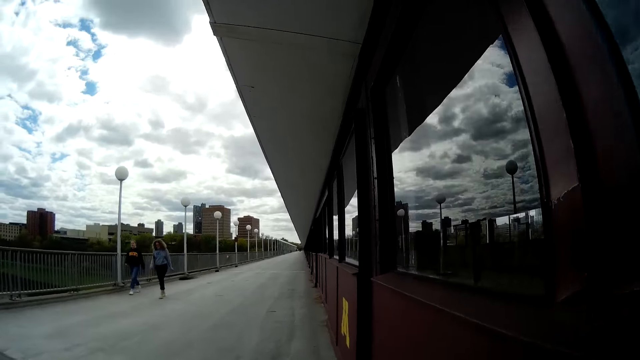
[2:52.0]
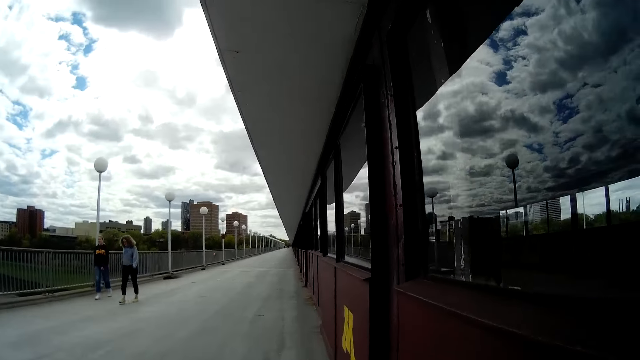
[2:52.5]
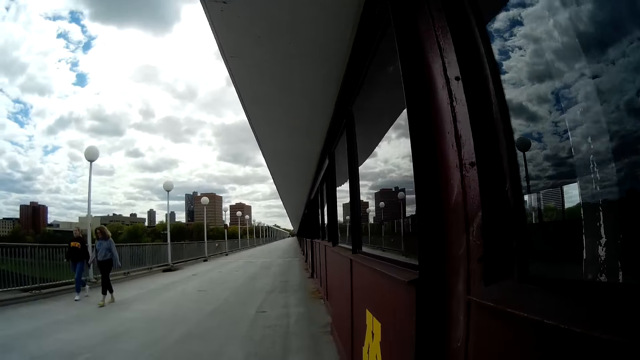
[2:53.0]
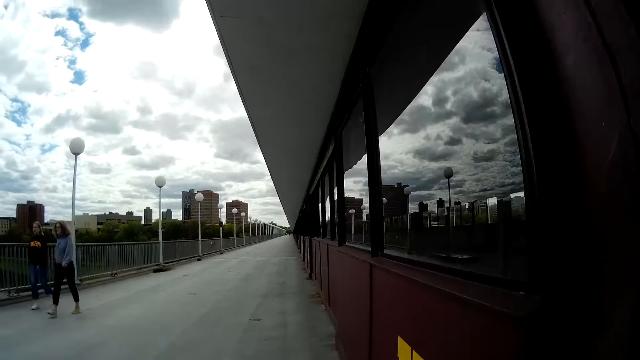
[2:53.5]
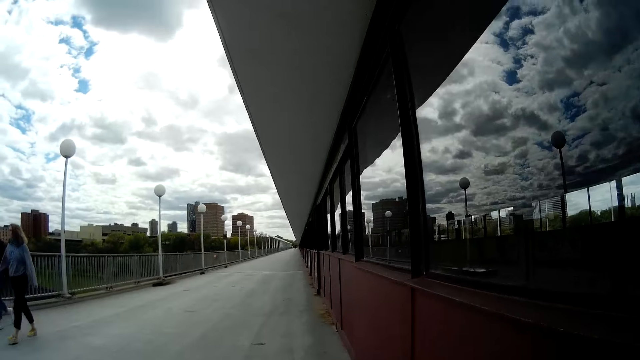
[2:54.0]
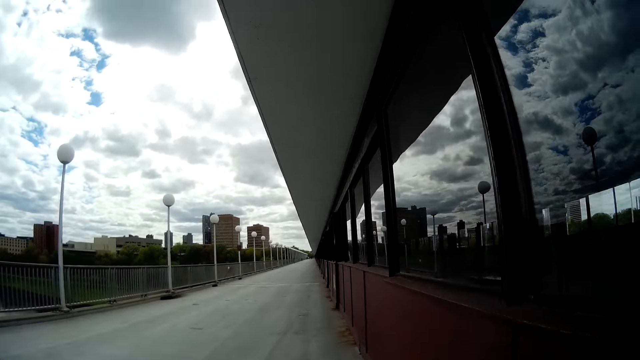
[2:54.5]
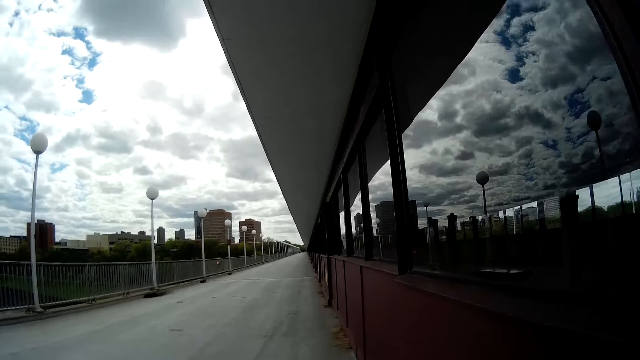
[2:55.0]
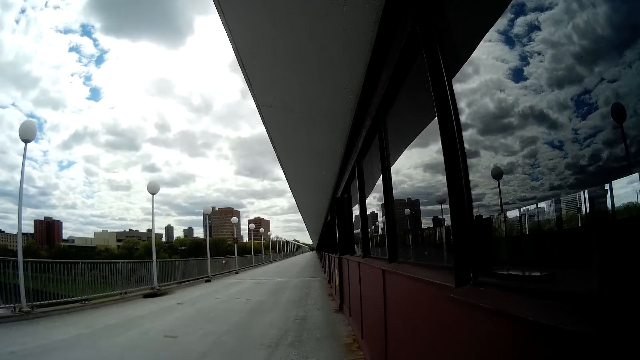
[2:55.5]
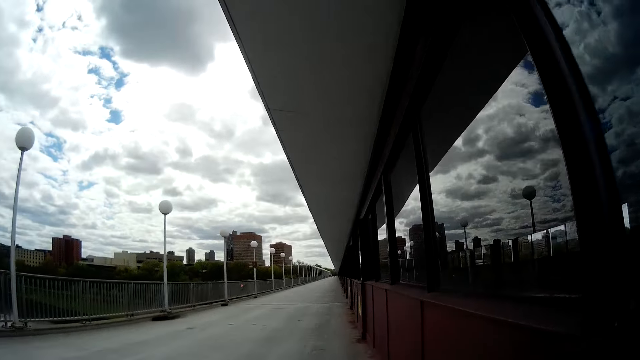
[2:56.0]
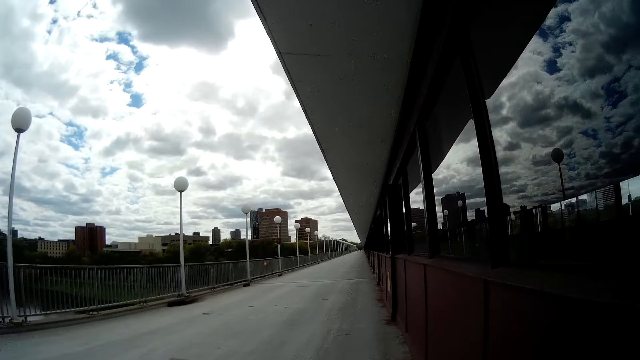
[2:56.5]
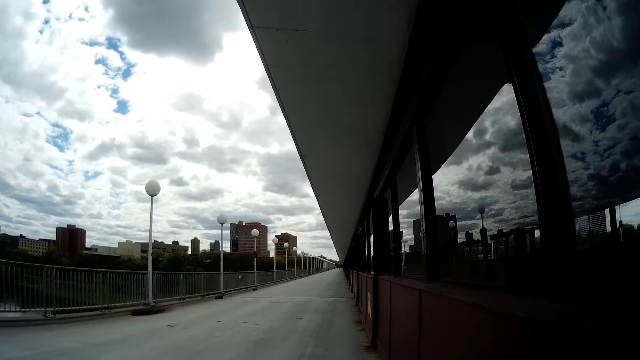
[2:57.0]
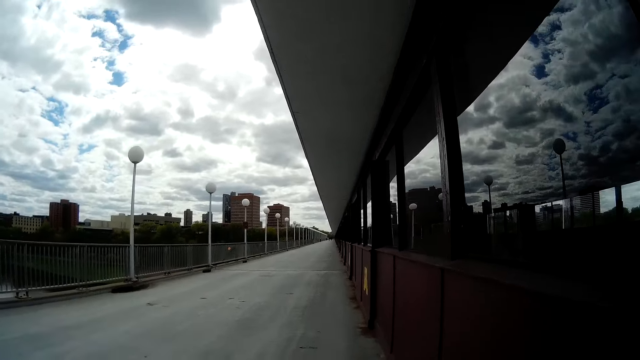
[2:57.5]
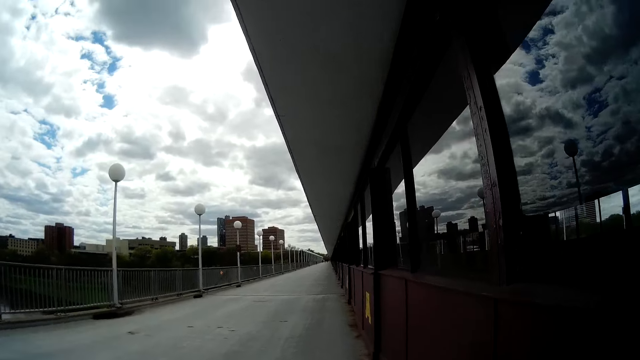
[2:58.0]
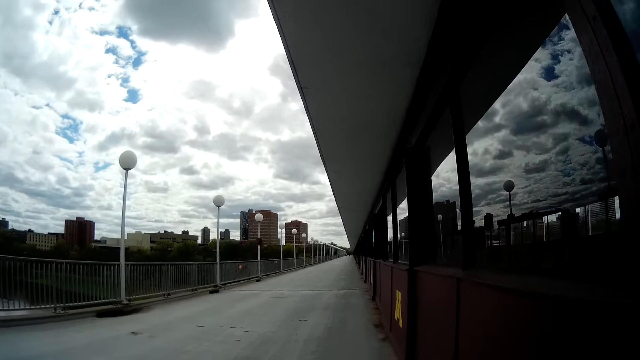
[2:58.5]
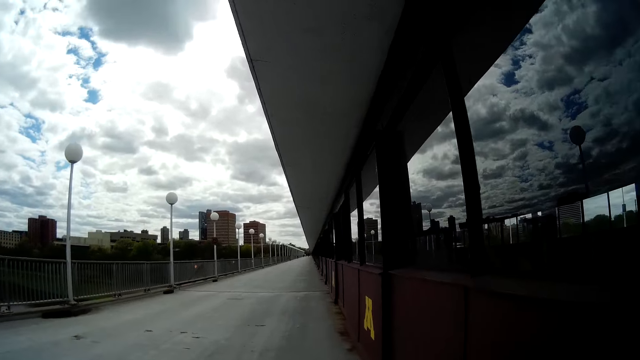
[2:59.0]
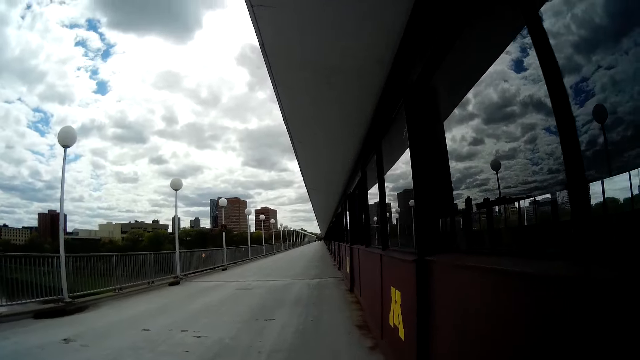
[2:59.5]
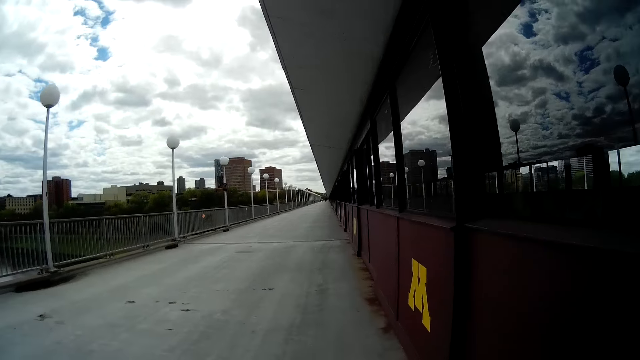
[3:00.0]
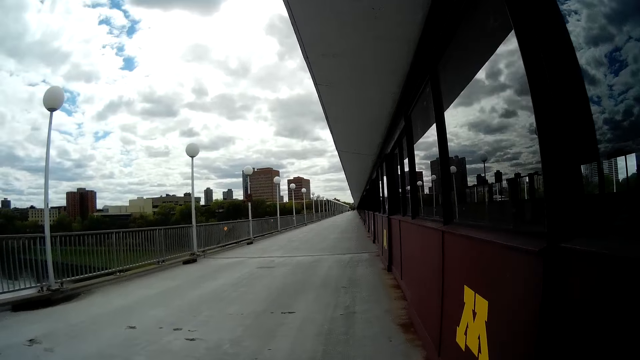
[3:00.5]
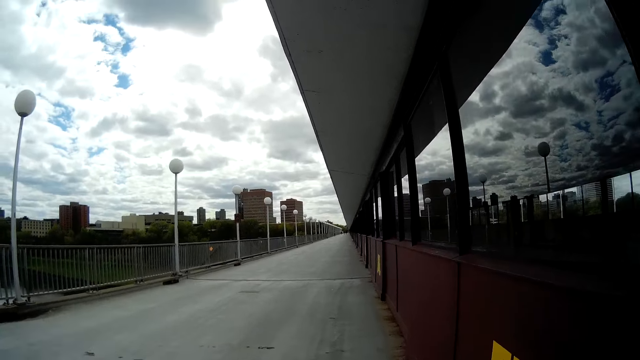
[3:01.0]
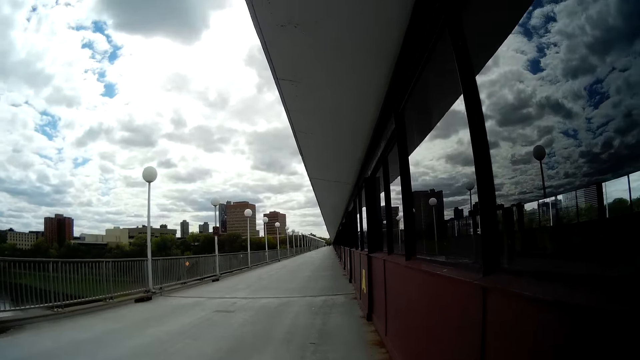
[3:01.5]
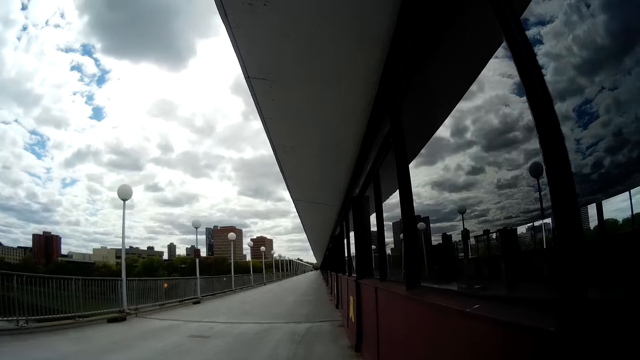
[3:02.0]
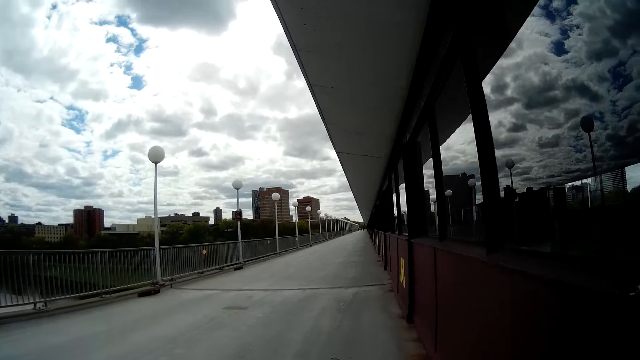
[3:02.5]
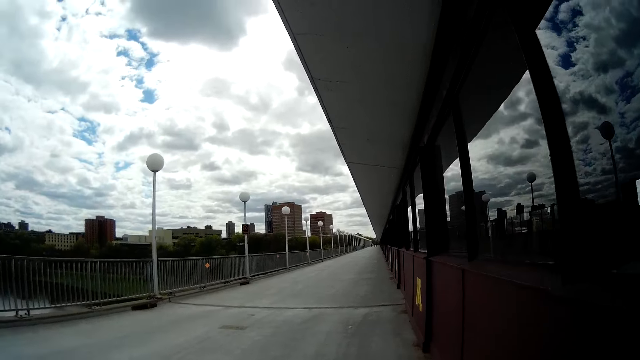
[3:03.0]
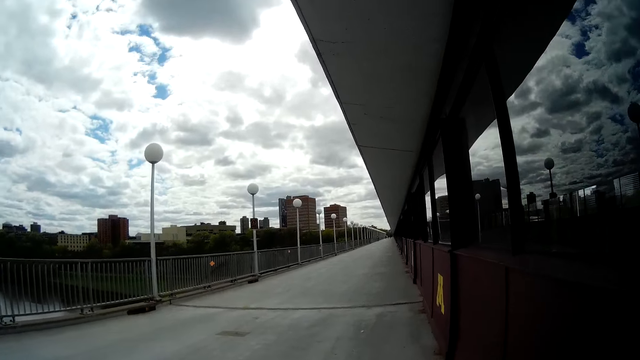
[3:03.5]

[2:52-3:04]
The camera wearer walks past a woman. They walk past another woman.

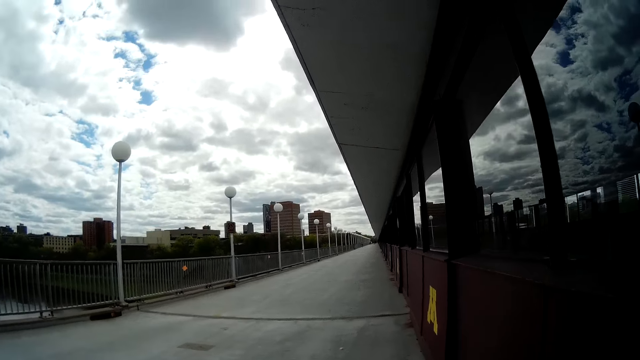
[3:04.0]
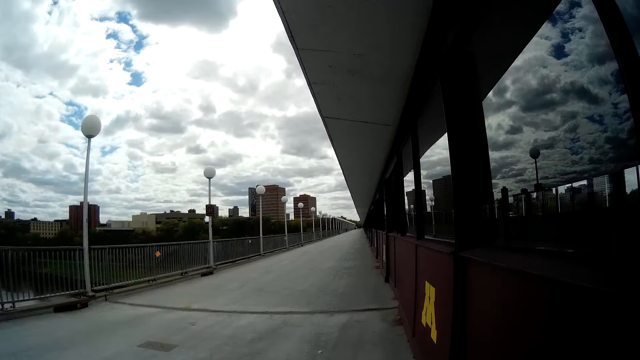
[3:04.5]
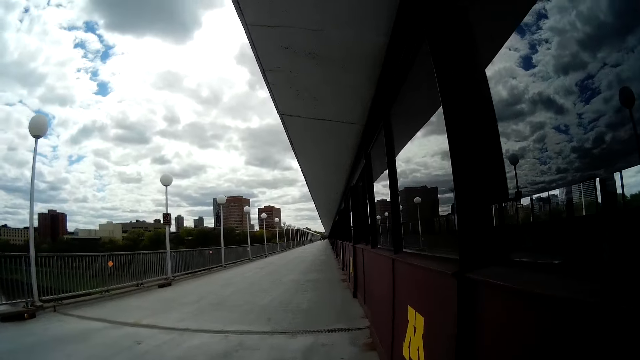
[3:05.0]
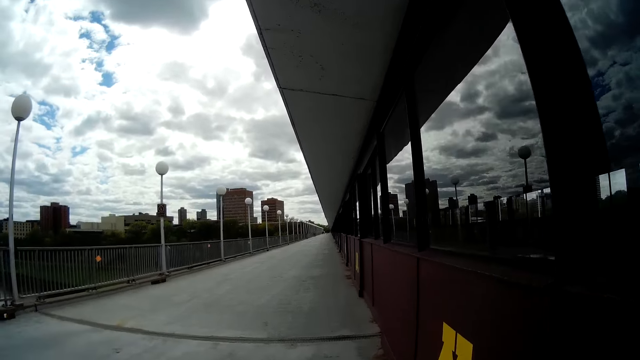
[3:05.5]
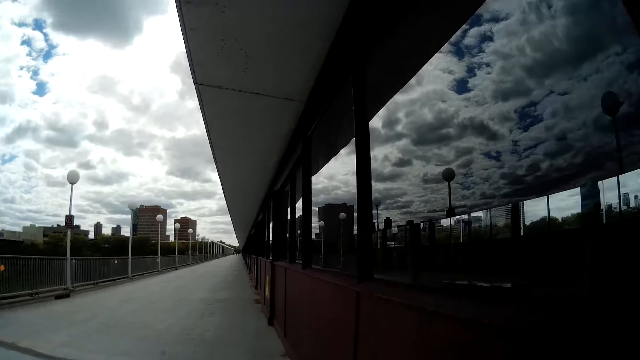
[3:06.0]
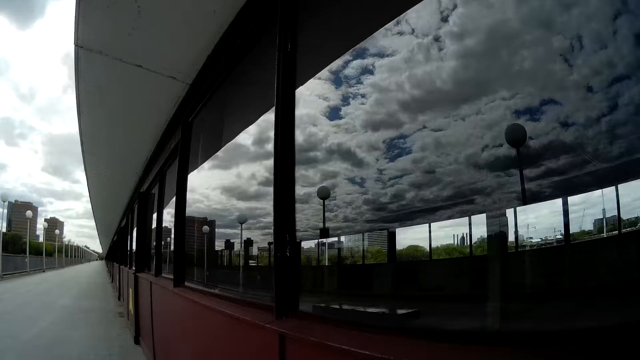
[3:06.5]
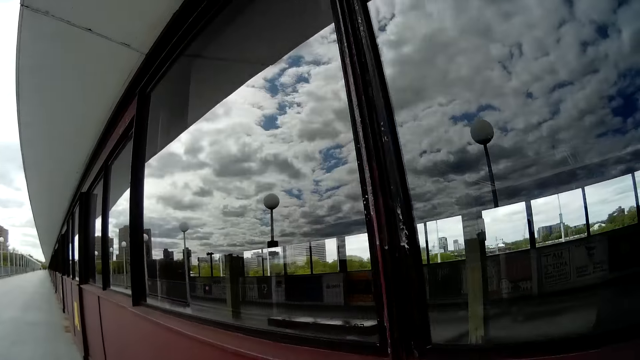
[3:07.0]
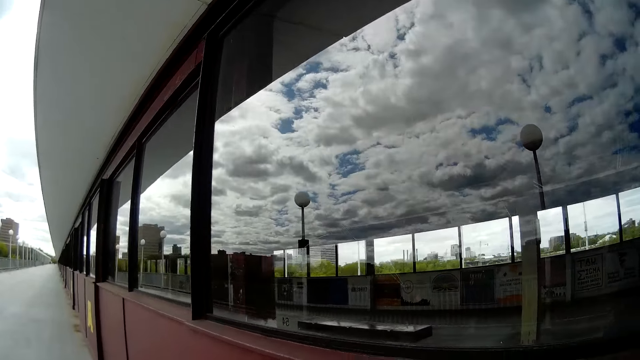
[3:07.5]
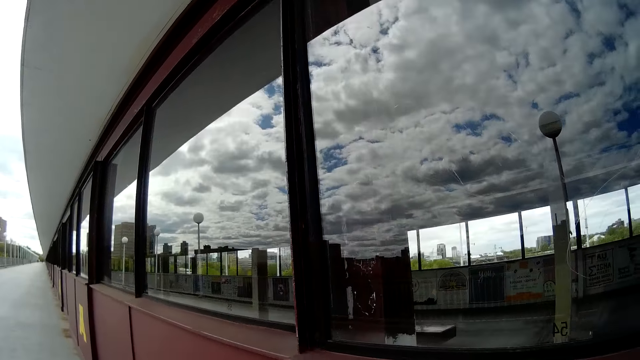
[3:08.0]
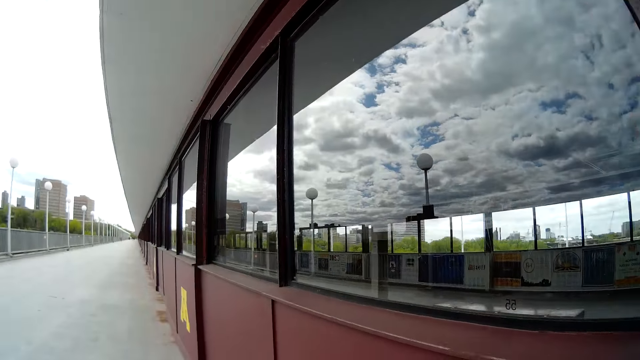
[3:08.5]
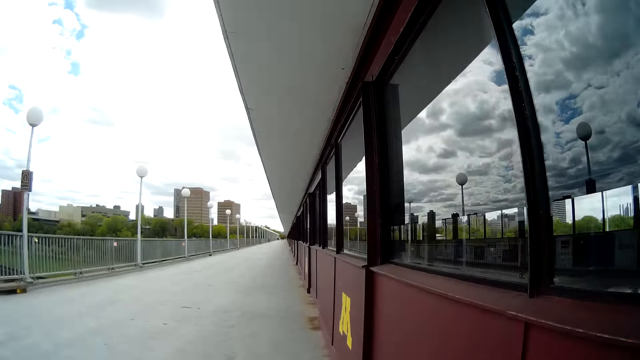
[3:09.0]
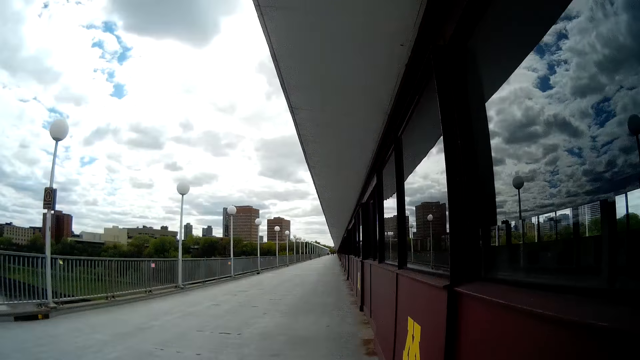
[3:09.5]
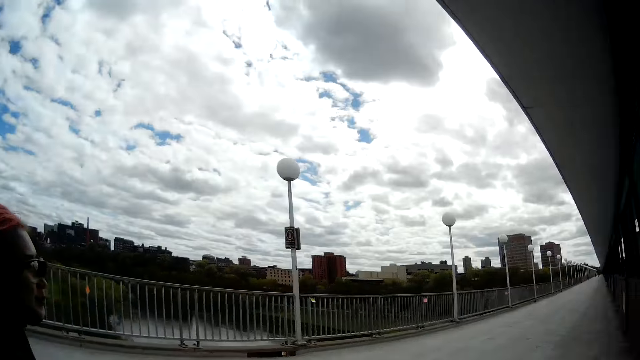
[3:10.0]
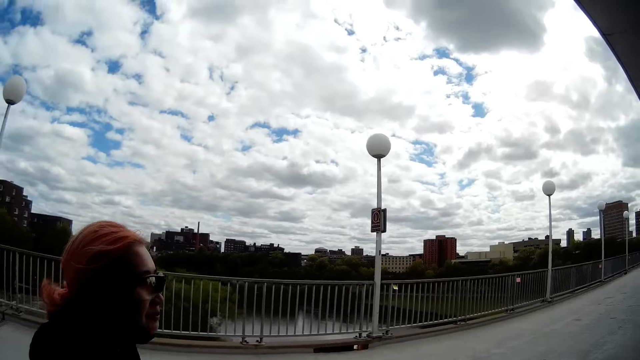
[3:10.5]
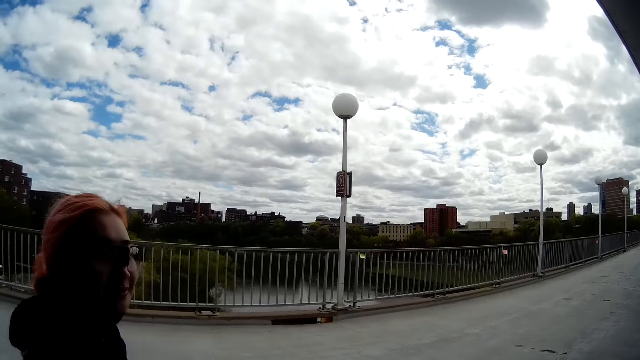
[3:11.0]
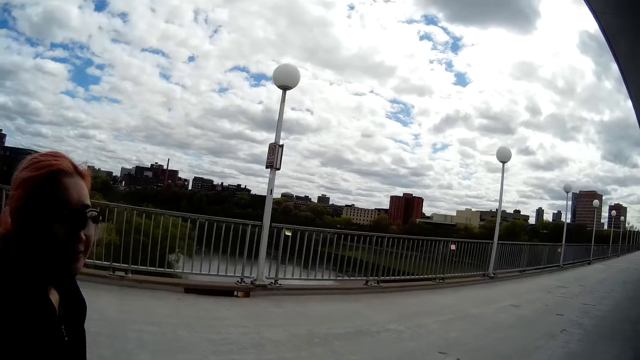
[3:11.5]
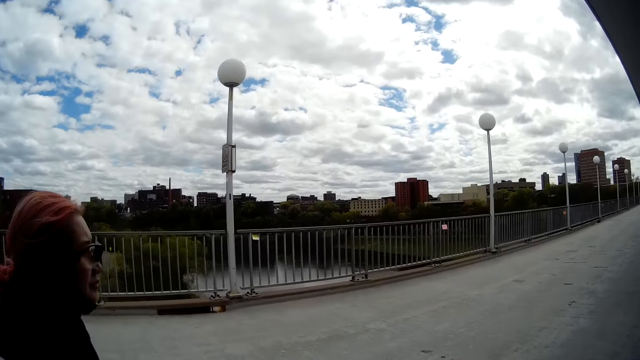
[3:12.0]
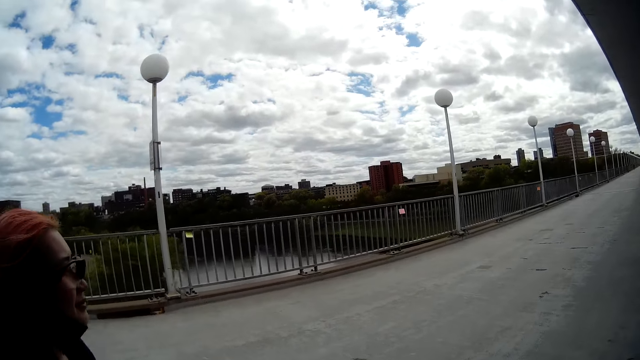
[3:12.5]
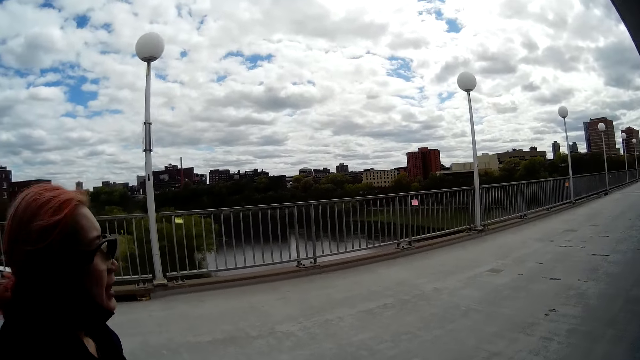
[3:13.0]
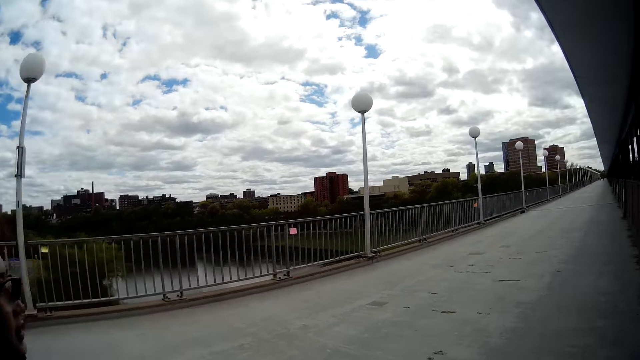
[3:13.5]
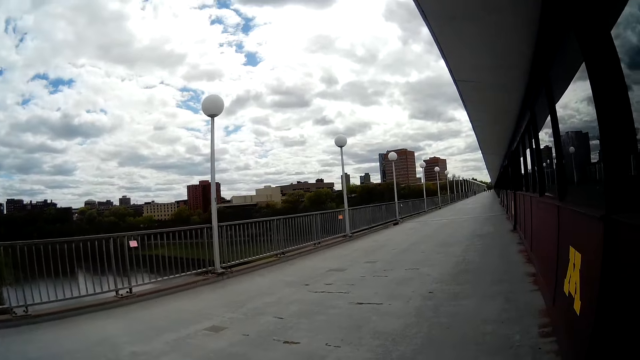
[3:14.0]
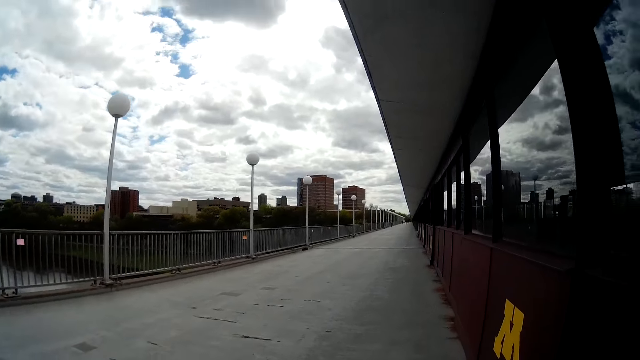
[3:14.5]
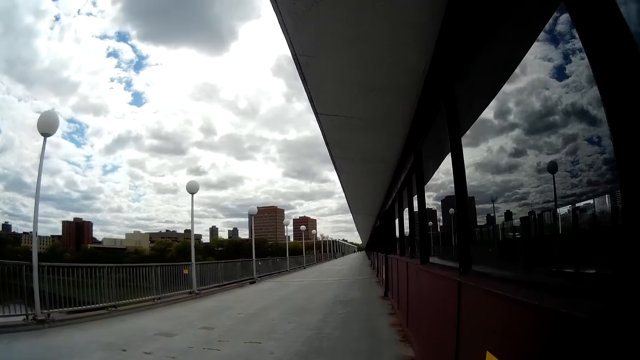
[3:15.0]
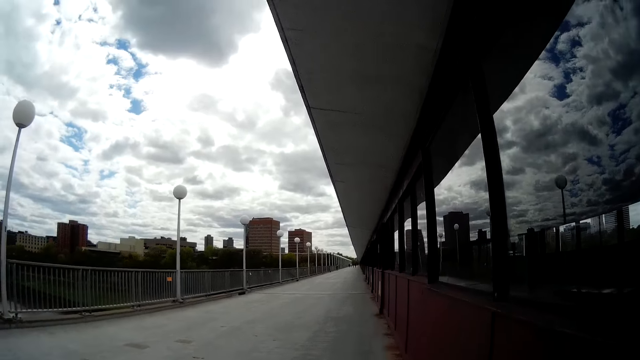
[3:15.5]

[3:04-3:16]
The camera wearer interacts with the woman.
